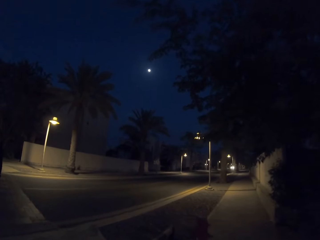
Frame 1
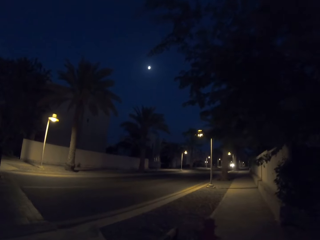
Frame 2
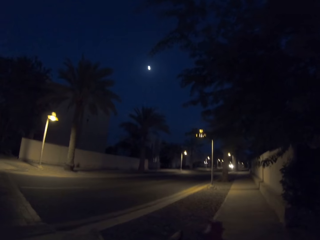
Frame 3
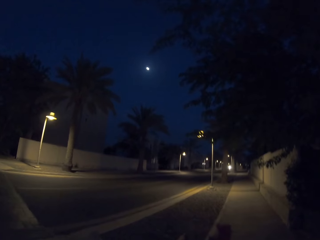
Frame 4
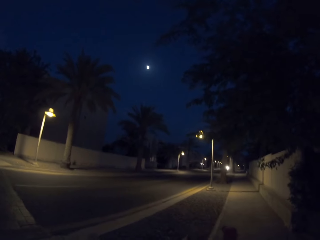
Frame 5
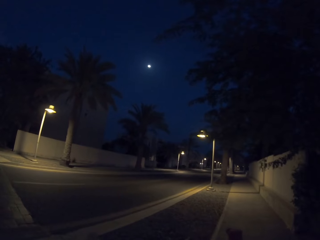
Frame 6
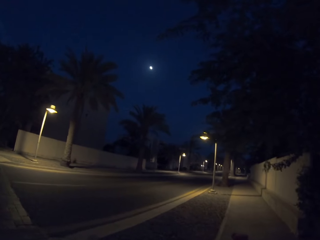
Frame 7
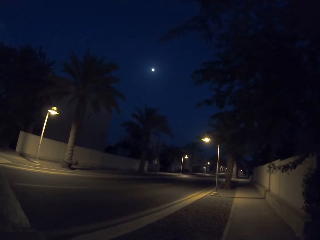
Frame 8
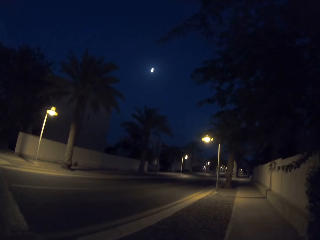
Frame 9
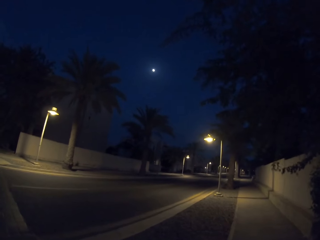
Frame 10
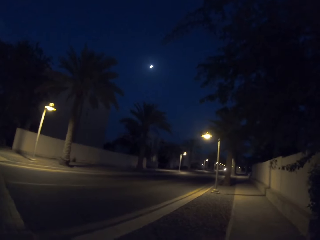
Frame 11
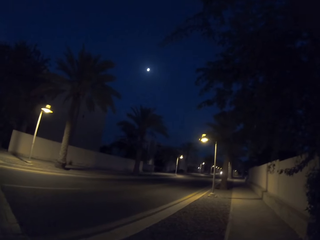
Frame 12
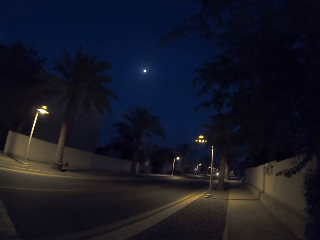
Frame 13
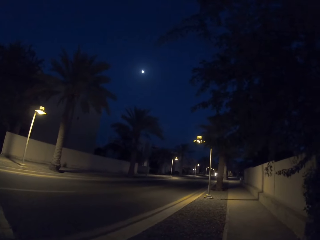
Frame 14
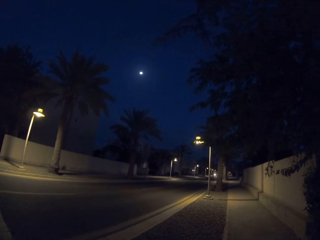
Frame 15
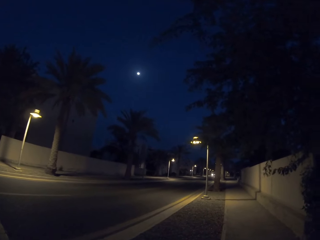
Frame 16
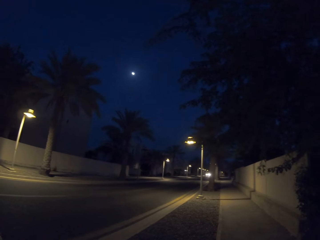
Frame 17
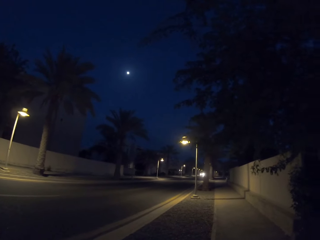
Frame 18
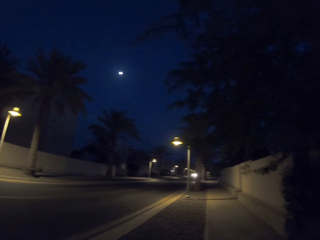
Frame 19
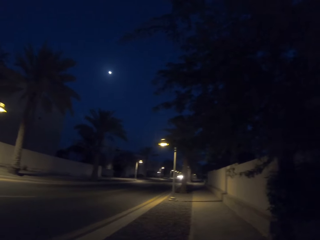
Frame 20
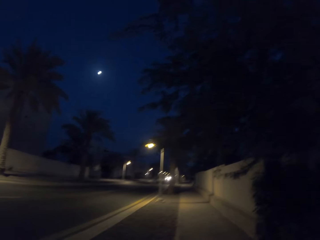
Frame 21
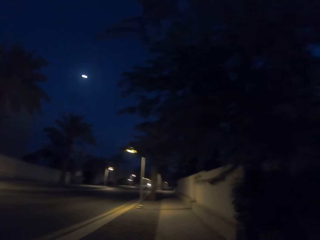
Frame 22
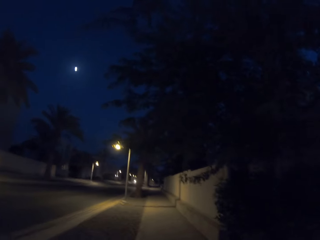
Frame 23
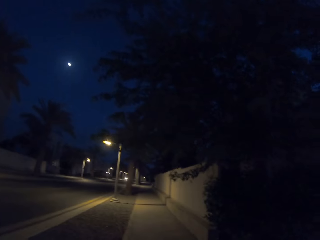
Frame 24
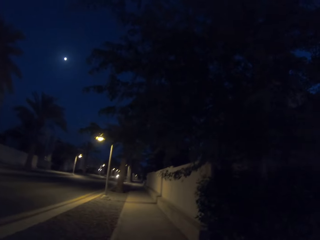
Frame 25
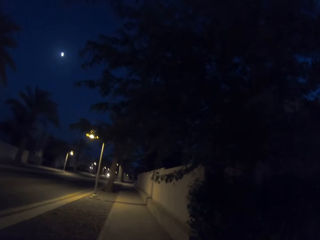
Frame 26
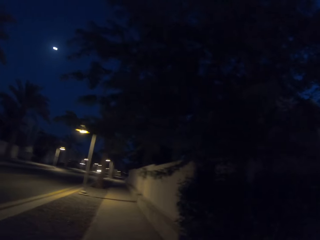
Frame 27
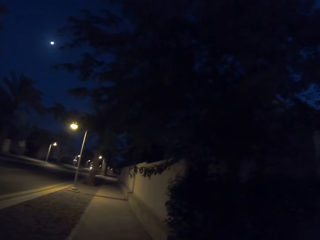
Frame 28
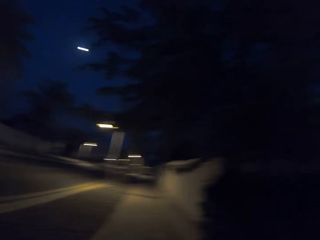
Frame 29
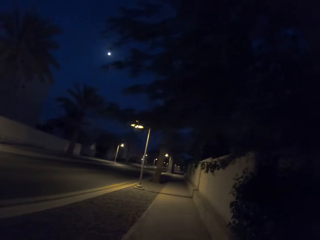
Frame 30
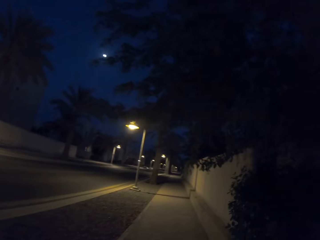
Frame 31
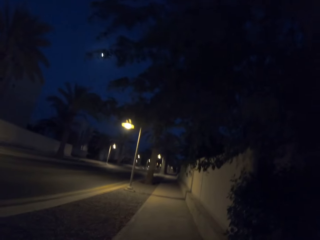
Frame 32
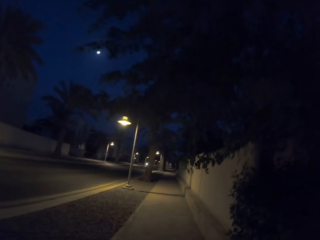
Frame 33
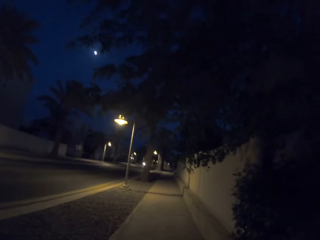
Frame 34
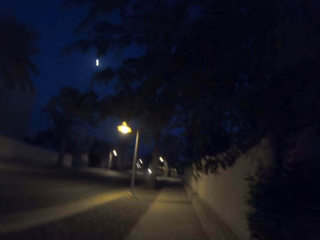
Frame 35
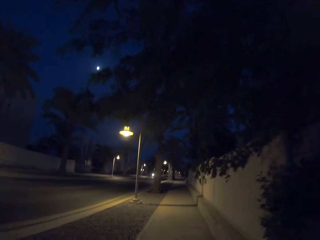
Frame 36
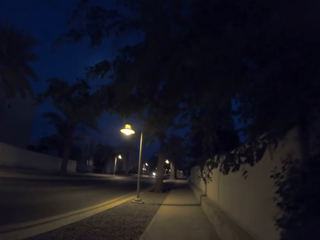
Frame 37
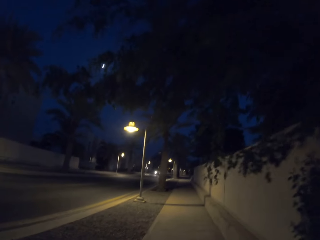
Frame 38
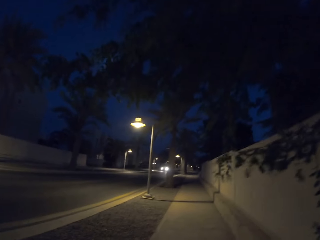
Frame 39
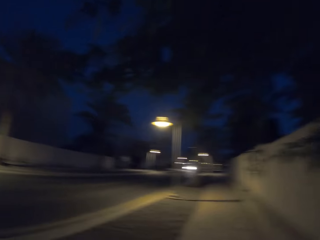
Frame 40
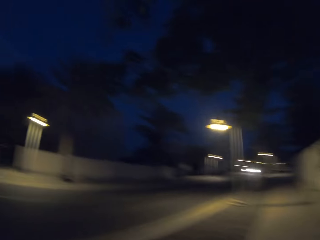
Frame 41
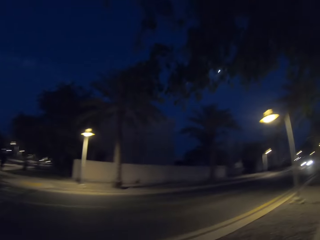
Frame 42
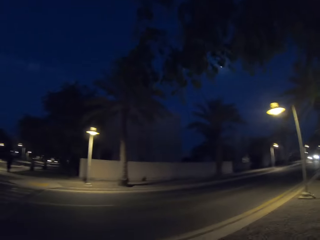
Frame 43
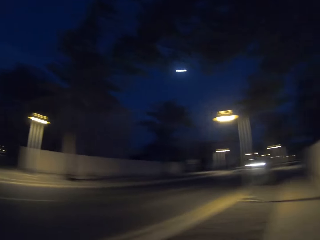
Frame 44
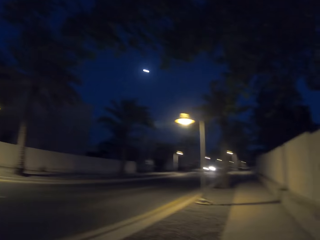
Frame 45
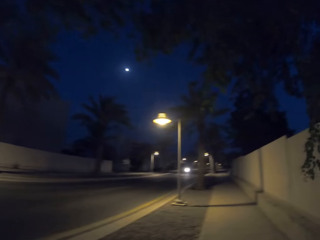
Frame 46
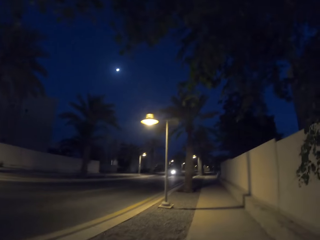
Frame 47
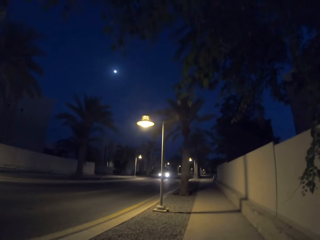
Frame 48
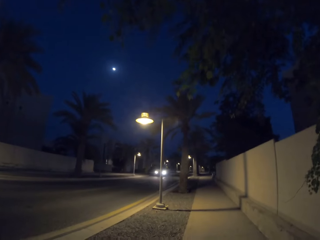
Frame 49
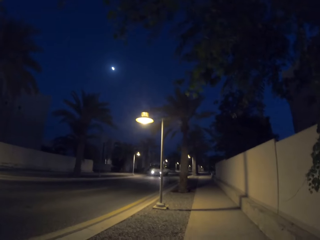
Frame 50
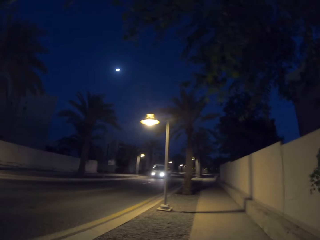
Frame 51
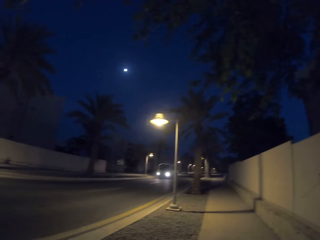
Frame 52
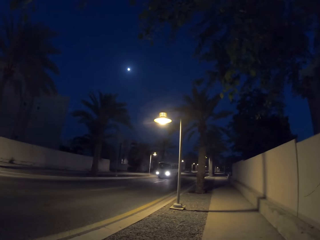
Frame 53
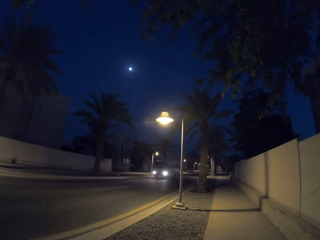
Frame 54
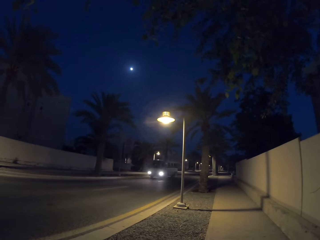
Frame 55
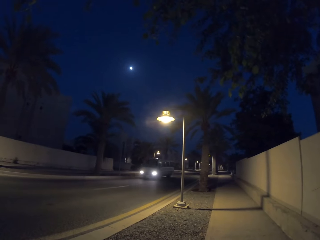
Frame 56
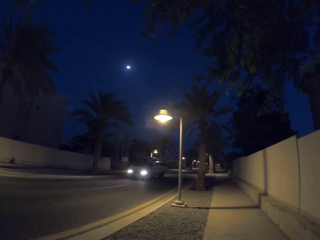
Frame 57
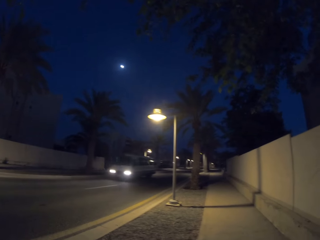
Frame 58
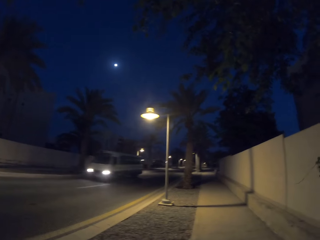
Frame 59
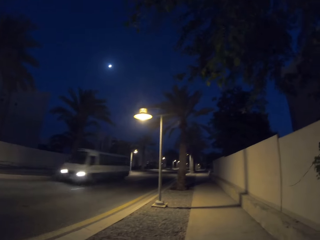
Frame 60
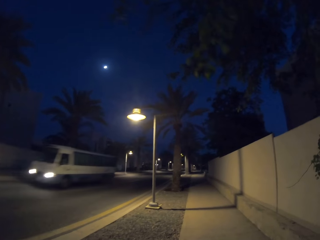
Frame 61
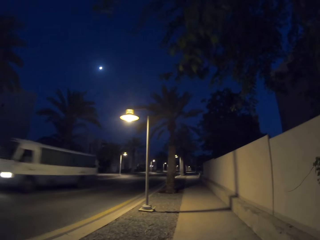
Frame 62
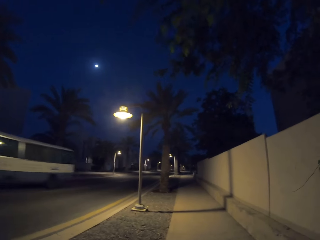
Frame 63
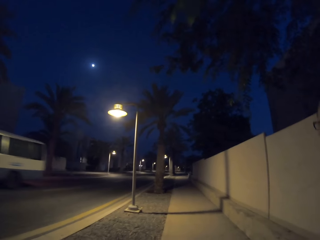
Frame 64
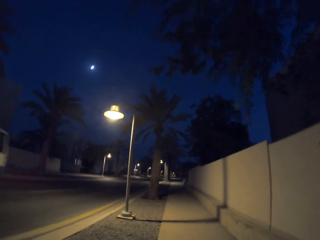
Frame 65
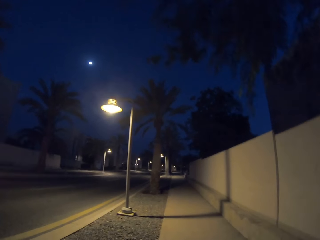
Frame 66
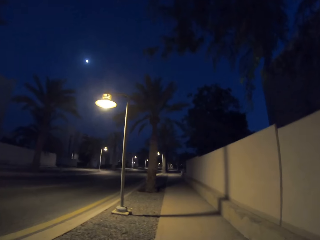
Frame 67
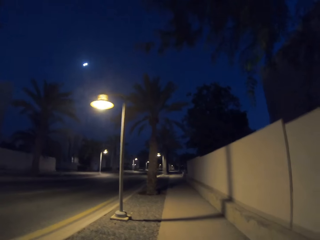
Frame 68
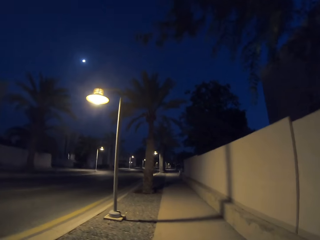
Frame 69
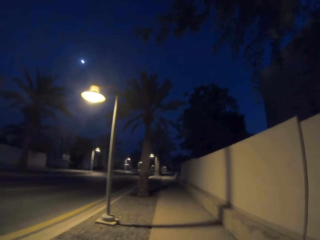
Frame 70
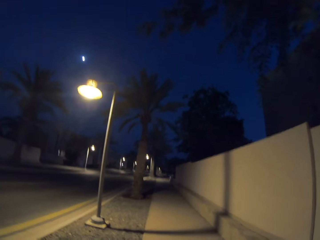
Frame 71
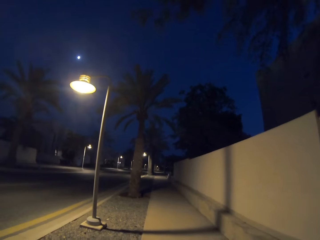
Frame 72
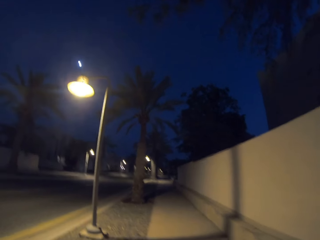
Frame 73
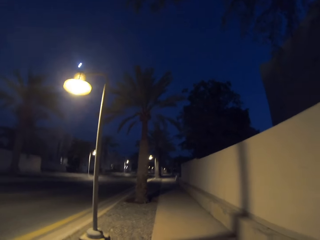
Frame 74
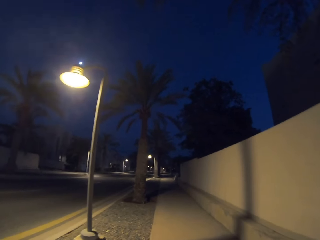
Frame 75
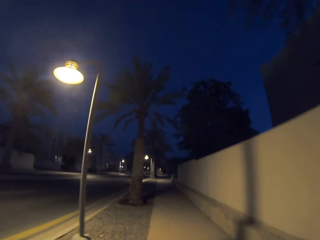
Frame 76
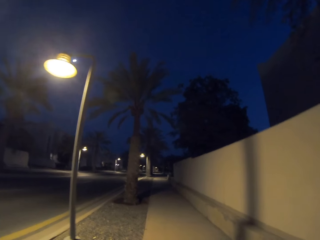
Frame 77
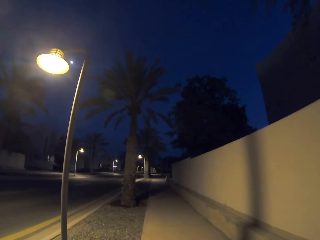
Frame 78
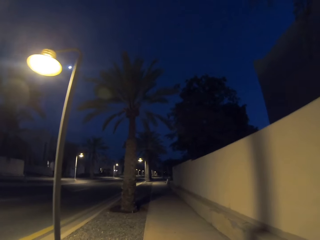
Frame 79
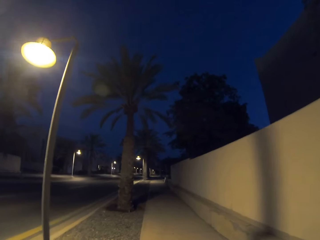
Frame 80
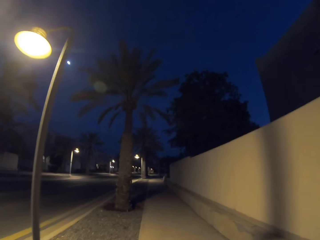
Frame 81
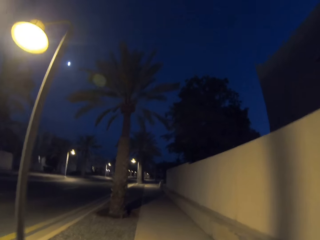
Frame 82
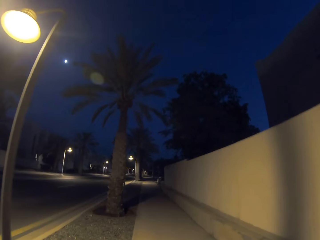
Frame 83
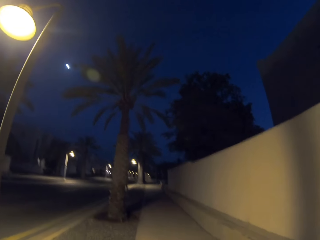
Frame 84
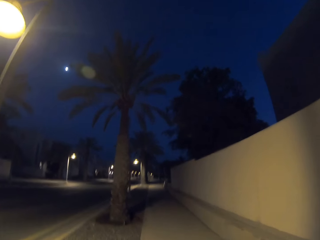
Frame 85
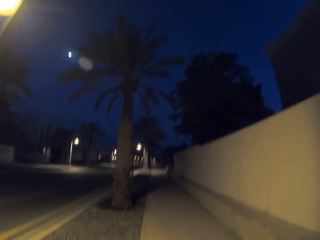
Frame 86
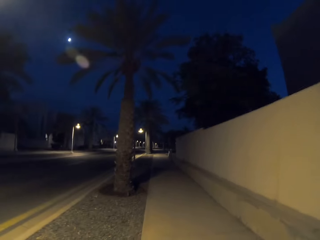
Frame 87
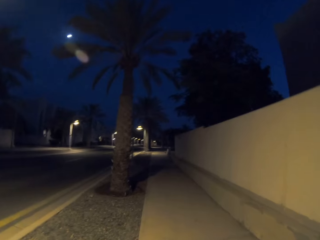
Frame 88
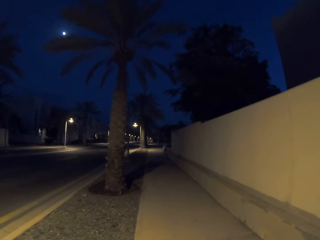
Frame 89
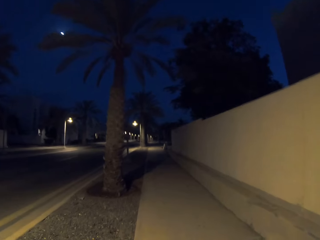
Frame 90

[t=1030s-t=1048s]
The camera wearer stops on the pavement. They look to the right, walk along the sidewalk, and look to the left. They walk along the sidewalk.

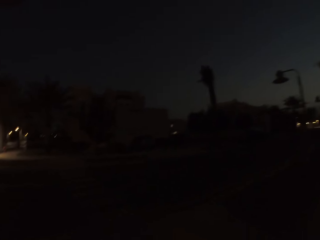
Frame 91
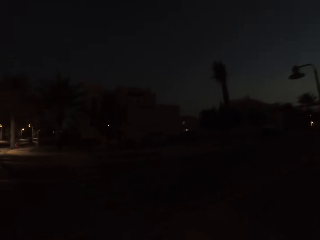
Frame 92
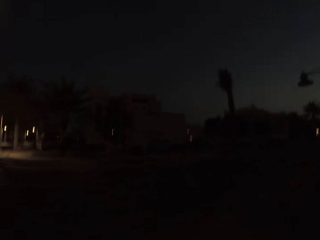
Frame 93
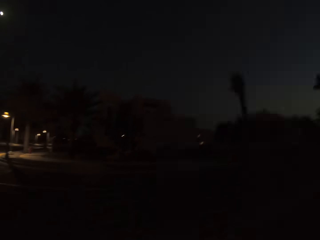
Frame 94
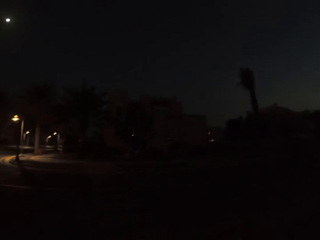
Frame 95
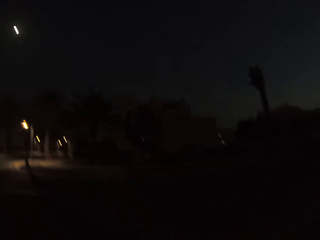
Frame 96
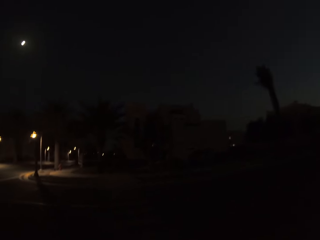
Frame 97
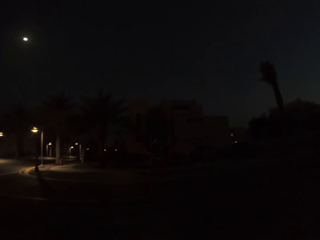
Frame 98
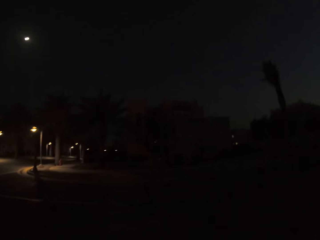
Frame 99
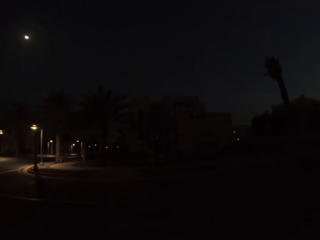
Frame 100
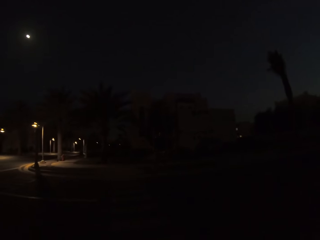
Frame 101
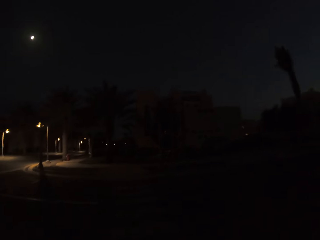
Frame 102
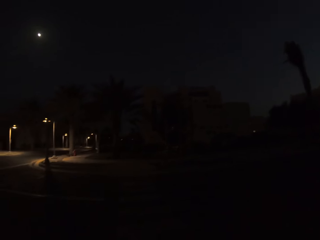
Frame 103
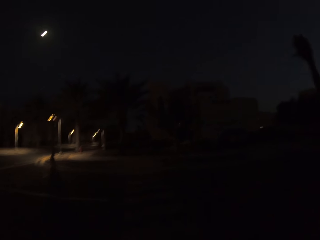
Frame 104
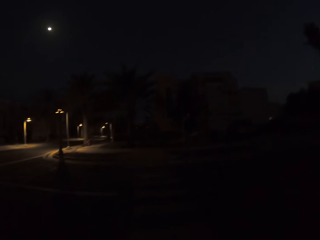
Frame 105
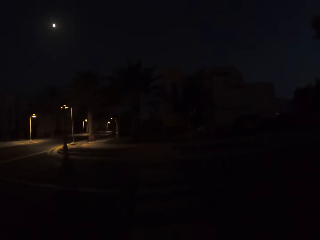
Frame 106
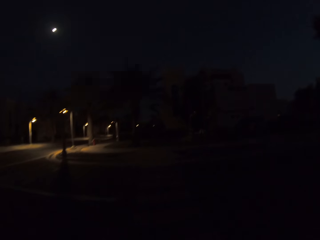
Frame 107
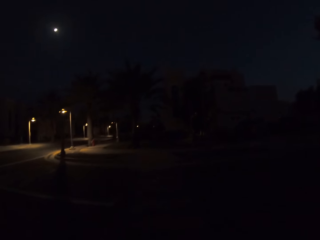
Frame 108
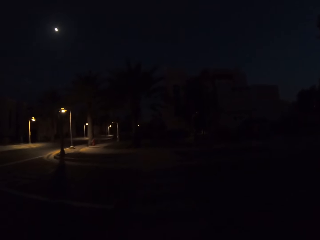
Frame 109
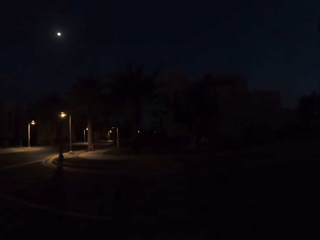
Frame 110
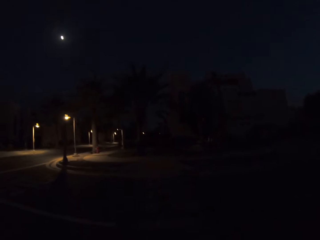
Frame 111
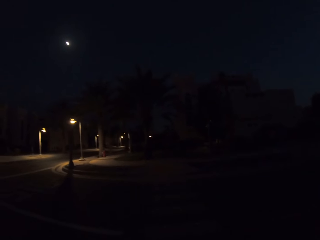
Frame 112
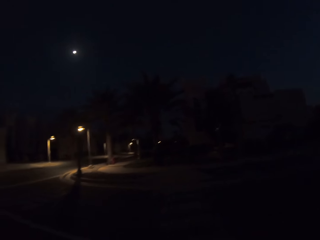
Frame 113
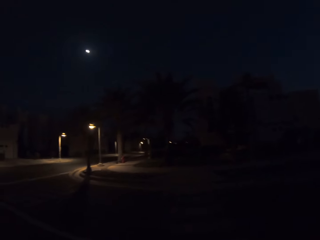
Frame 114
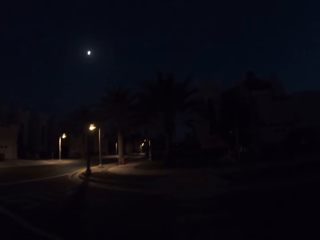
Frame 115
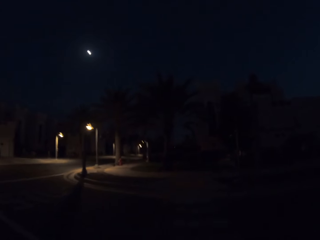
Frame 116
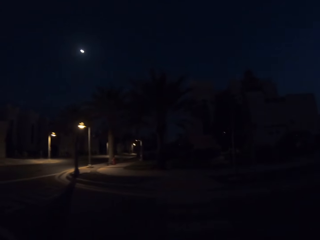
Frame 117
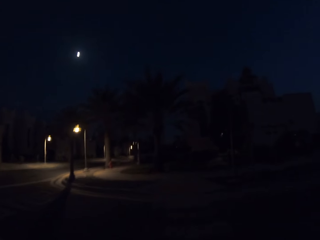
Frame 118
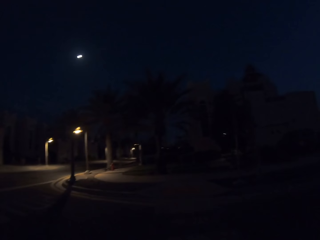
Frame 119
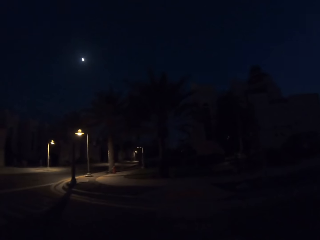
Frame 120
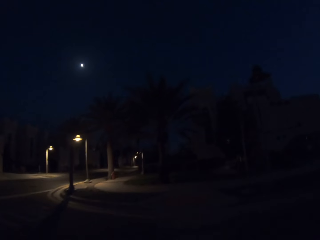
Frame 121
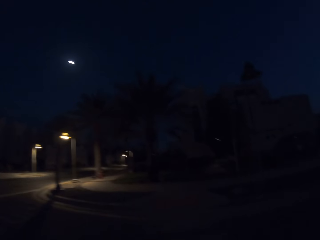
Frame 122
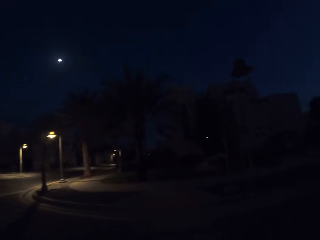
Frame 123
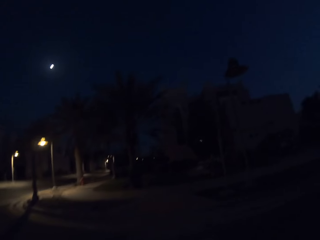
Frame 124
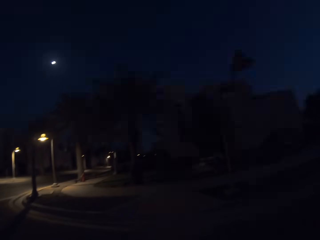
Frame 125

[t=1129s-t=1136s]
The camera wearer crosses the road.
